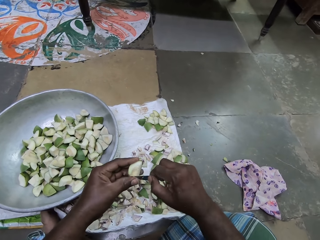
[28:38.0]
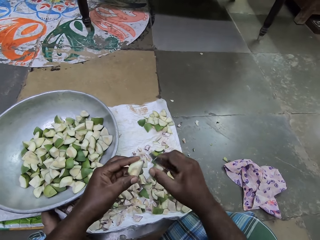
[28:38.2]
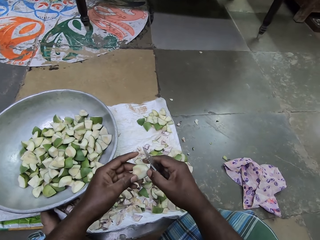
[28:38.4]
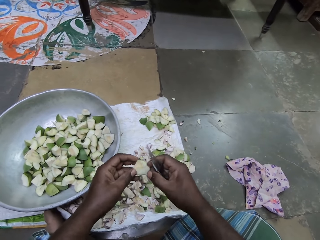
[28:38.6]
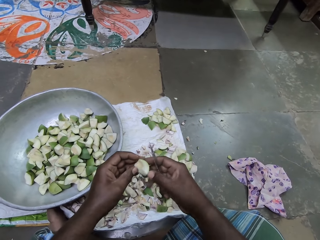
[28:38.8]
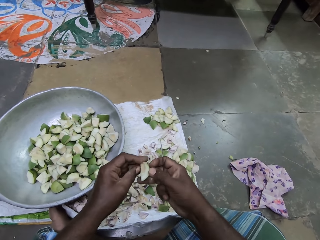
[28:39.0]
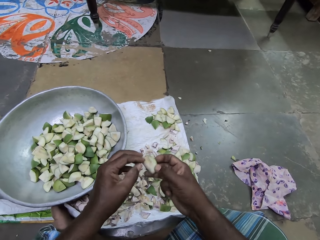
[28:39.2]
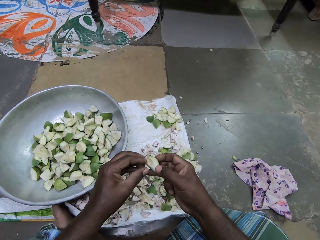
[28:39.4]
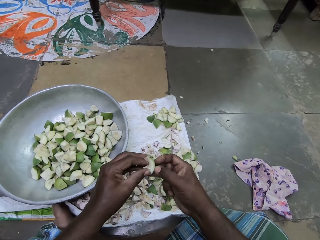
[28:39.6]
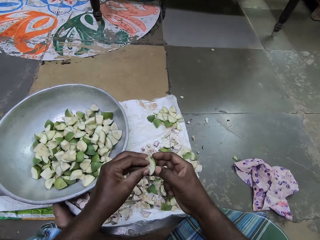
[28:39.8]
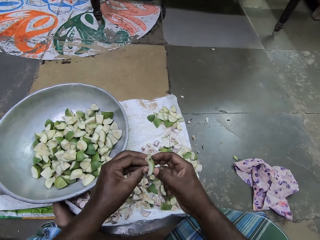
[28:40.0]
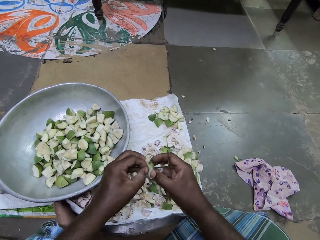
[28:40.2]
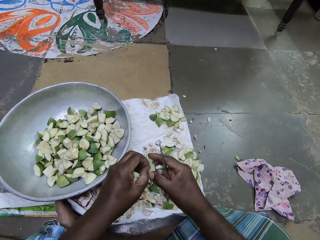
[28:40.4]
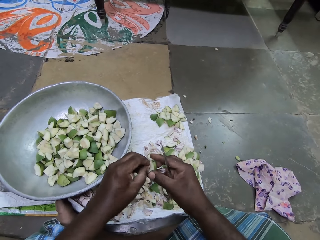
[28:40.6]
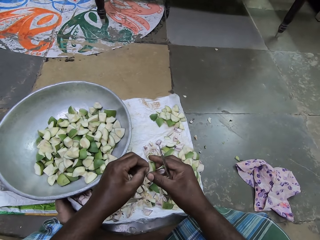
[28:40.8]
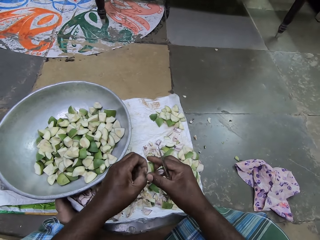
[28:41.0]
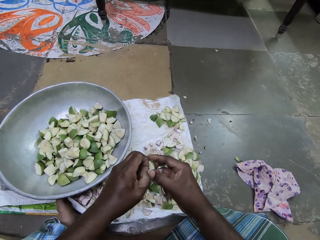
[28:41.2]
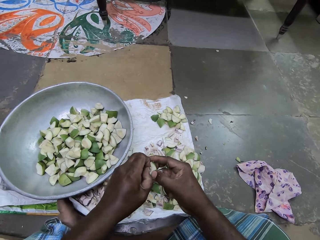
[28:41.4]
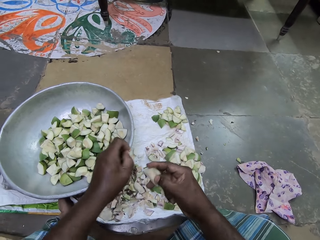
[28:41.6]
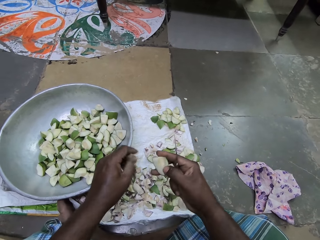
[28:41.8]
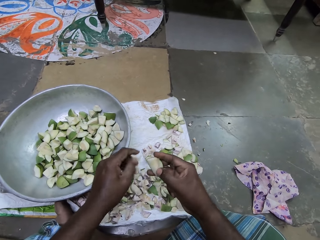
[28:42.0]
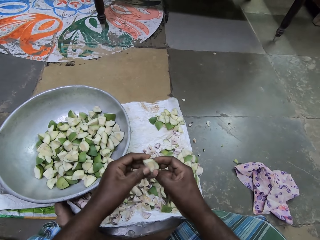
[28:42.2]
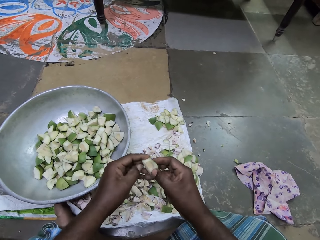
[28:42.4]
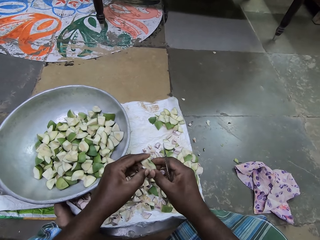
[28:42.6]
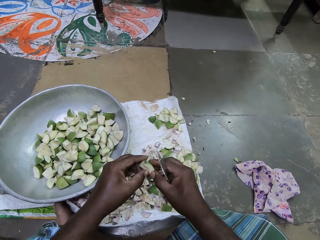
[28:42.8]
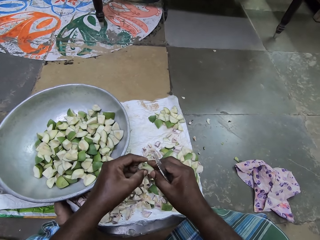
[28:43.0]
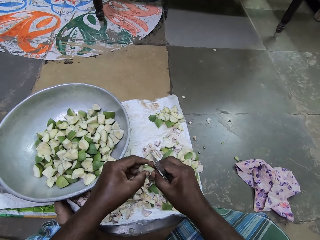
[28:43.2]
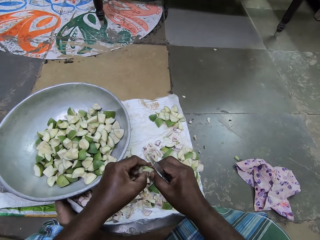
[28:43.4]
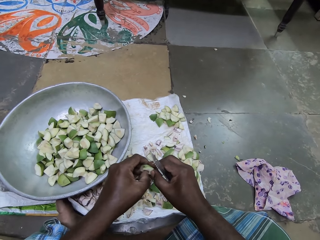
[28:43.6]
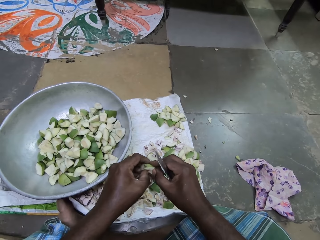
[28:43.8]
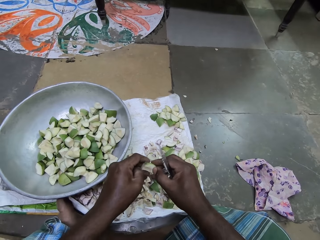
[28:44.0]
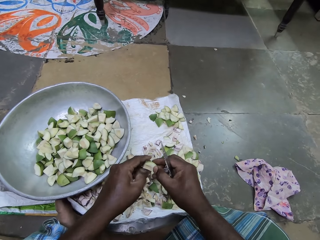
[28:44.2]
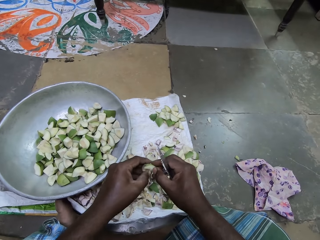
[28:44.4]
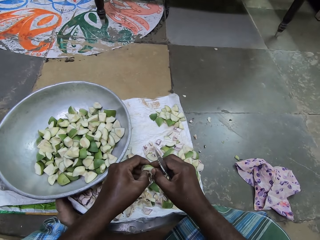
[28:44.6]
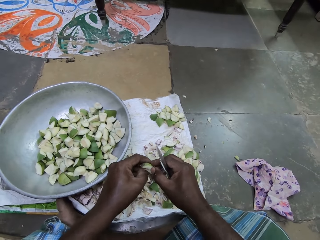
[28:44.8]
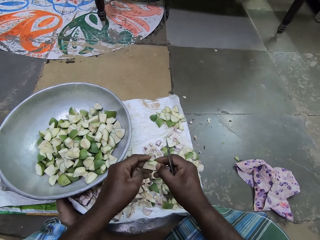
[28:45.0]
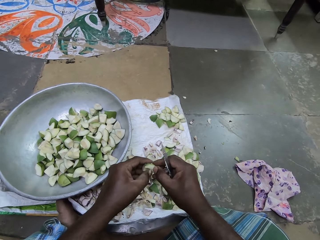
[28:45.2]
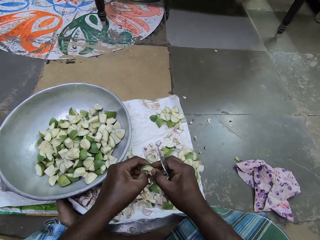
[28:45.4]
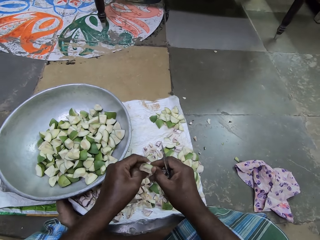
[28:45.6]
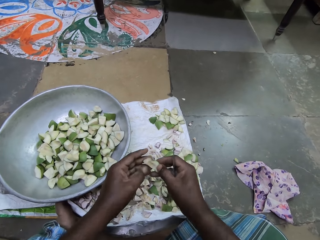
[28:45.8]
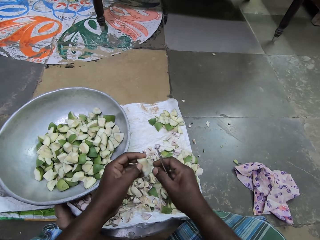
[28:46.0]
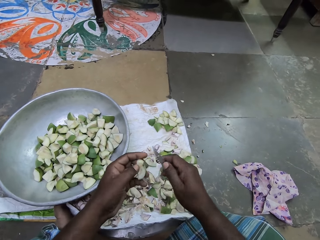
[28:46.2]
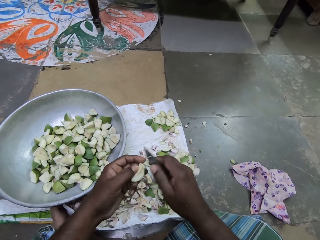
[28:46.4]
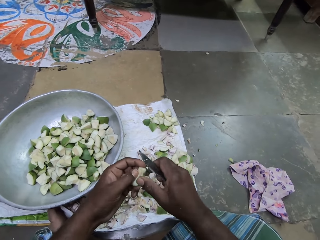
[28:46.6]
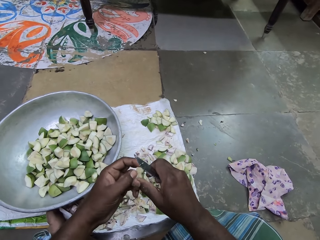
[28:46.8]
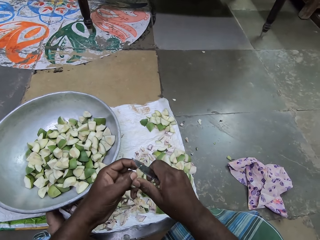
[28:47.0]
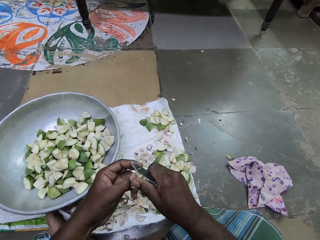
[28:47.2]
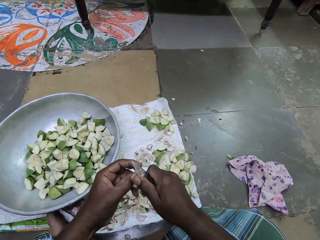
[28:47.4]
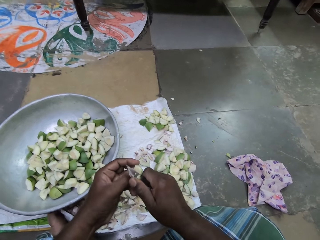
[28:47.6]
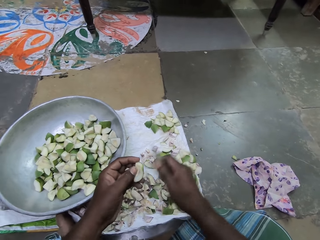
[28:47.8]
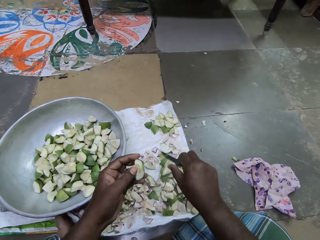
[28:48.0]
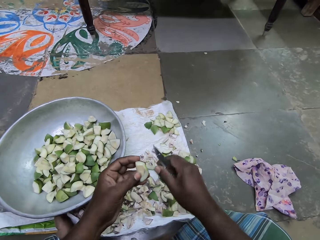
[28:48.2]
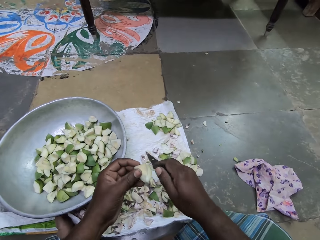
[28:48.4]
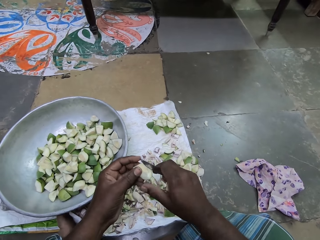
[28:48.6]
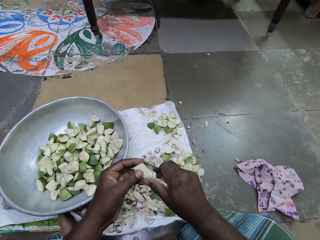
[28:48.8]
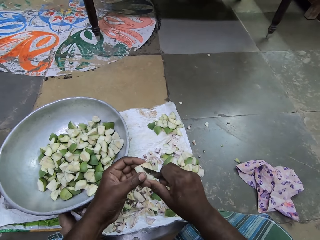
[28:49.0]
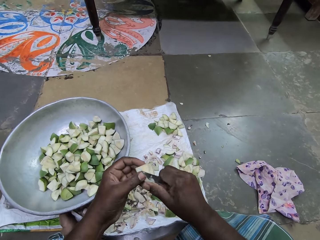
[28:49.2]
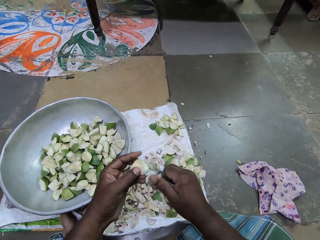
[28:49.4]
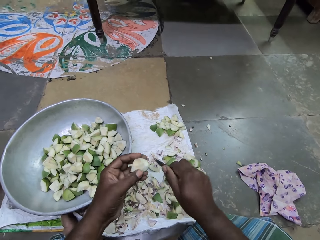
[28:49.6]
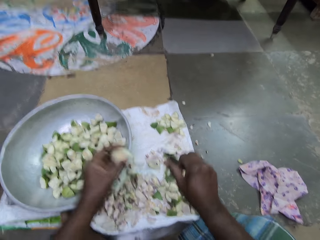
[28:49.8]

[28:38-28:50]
The camera wearer passes the diced apple to her right hand. She peels the diced apple in her right hand with her left hand. She passes the diced apple to her left hand. She peels the diced apple in her left hand with the knife in her right hand. She cuts with the knife.

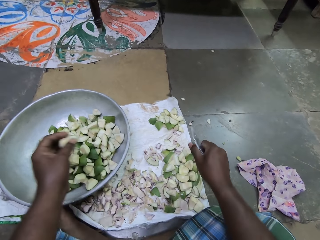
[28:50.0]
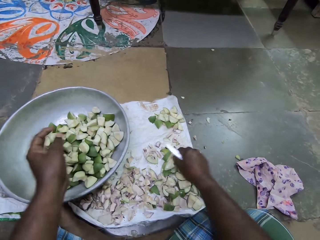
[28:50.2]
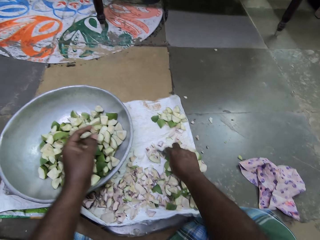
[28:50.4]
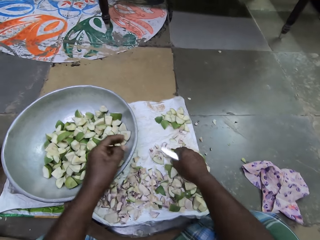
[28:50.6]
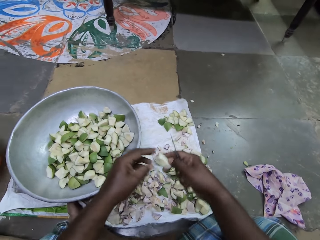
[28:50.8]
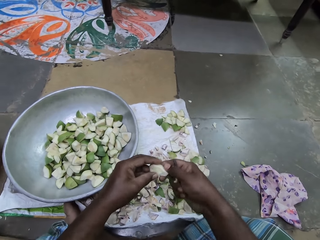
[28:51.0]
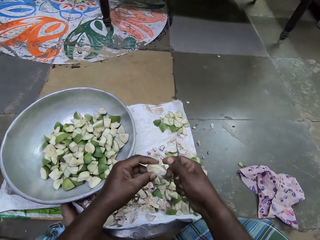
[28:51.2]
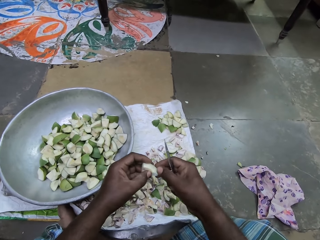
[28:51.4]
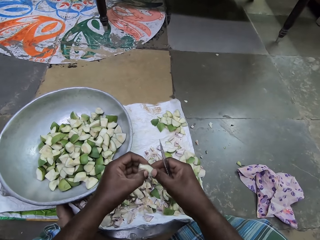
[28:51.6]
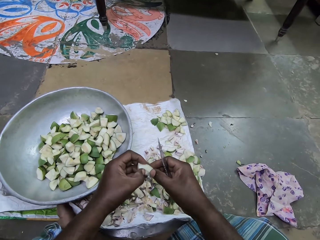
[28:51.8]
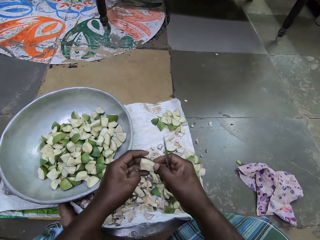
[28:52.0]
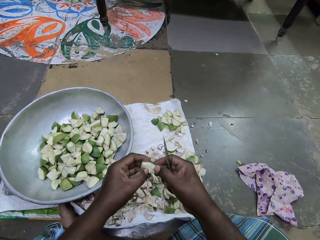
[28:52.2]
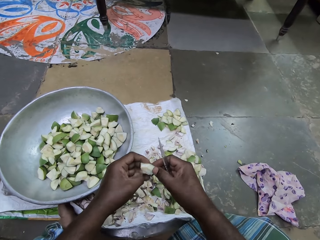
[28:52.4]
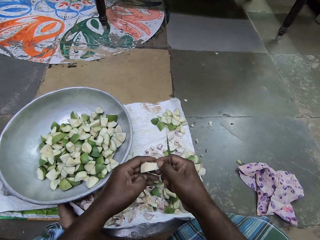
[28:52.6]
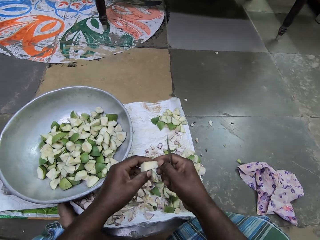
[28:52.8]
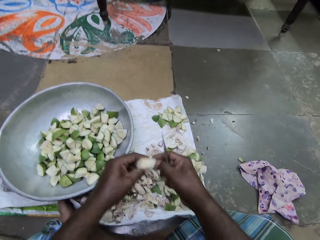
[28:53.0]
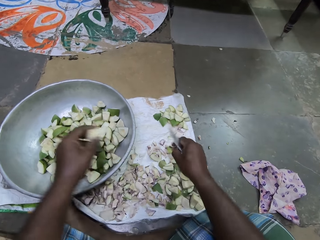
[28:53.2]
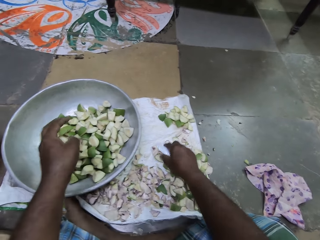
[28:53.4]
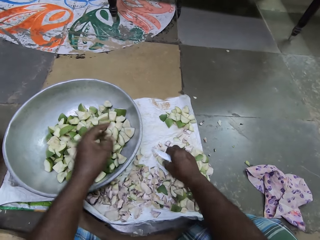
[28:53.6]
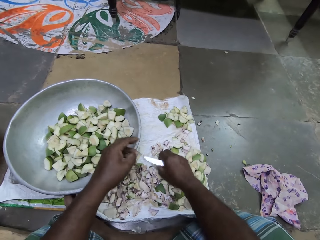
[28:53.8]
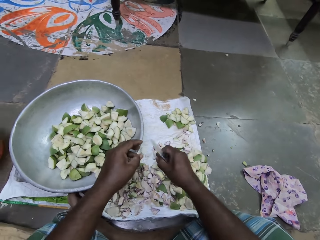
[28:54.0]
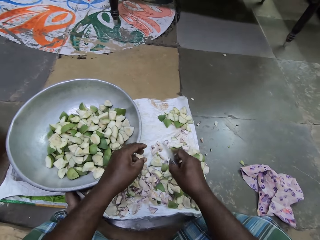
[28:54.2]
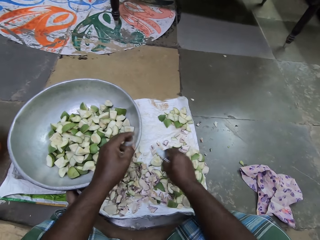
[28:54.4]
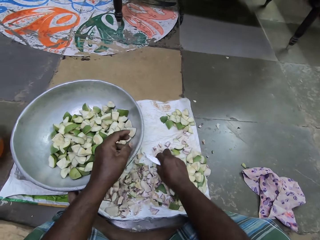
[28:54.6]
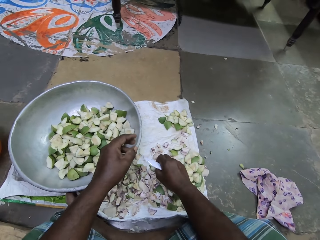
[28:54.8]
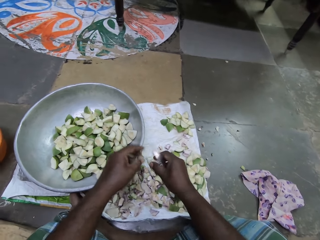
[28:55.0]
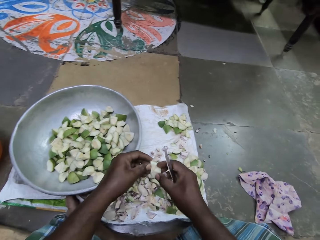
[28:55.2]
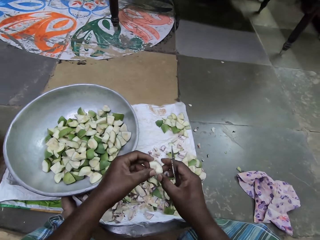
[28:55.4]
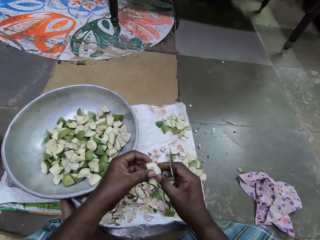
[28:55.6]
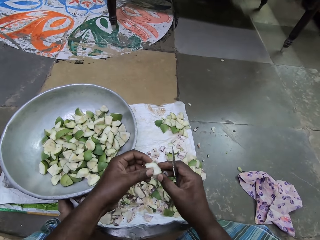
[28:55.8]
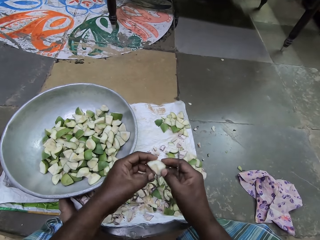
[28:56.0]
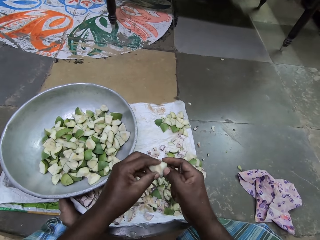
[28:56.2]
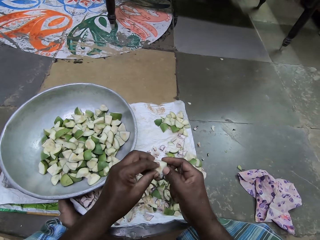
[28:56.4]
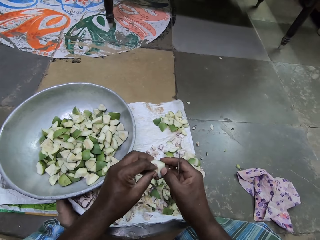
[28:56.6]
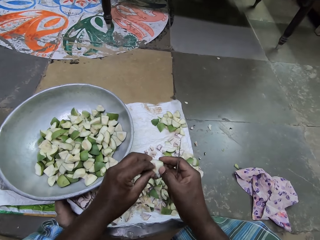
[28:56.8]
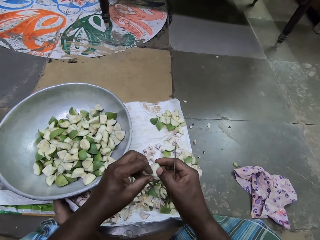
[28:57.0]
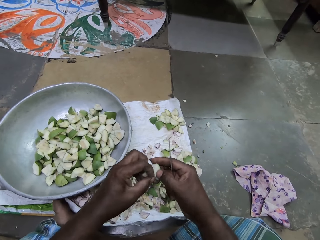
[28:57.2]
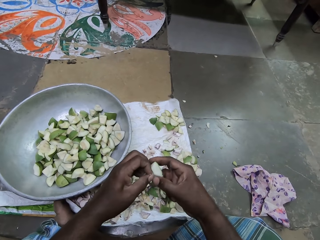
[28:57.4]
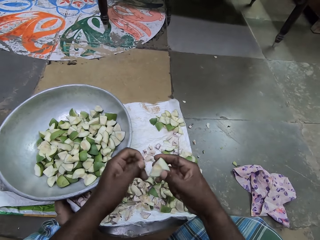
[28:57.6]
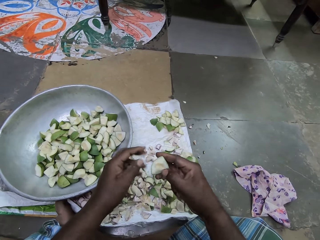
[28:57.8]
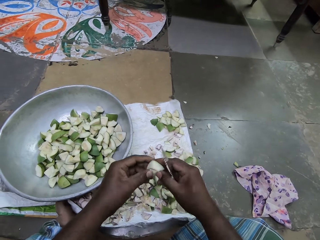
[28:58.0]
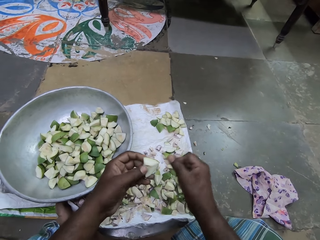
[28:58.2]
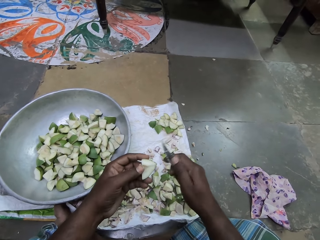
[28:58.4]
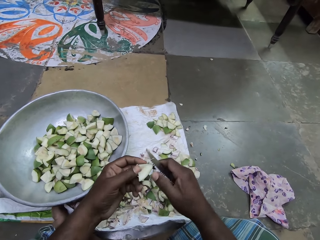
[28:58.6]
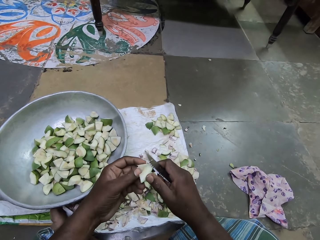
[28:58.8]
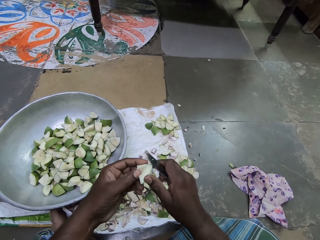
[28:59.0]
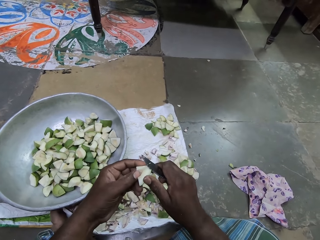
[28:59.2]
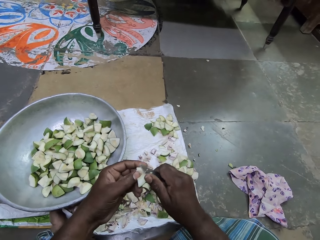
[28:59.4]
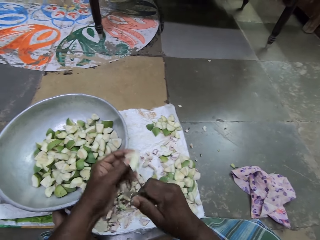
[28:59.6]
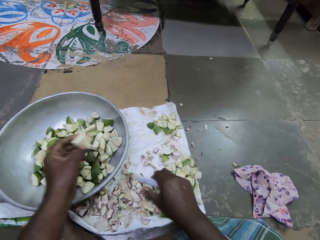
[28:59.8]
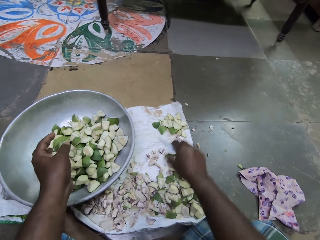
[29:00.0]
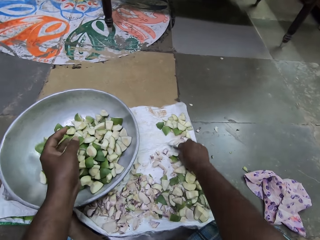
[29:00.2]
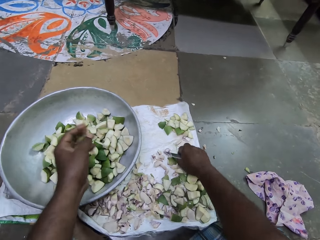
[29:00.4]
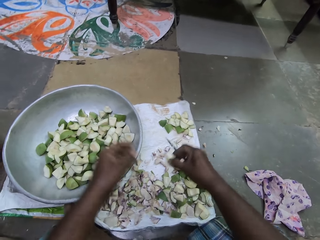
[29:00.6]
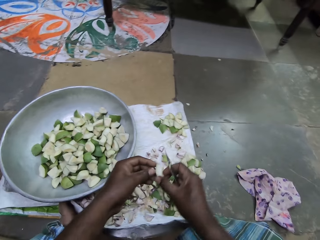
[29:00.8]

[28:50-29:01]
The camera wearer drops the diced apple in the pot on the sack on the floor with her left hand. She picks a diced apple on the sack on the floor with her right hand. She peels the diced apple in her right hand with her left hand. She passes the diced apple to her left hand. She drops the diced apple in the pot on the sack on the floor with her left hand. She touches a diced apple on the sack on the floor with her right hand. She picks the diced apple on the sack on the floor with her right hand. She examines the diced apple in her right hand with her left hand. She passes the diced apple to her left hand. She cuts the diced apple in her left hand with the knife in her right hand. She drops the diced apple in the pot on the sack on the floor with her left hand. She picks a diced apple on the sack on the floor with her right hand.
